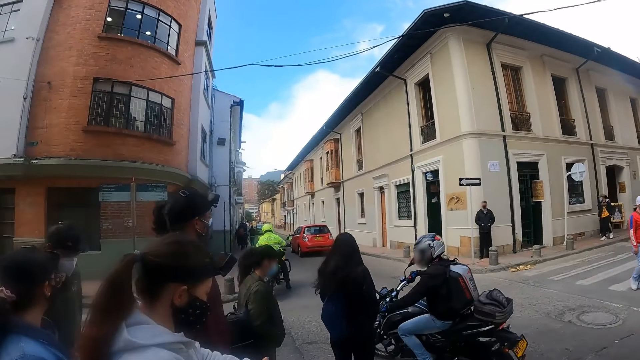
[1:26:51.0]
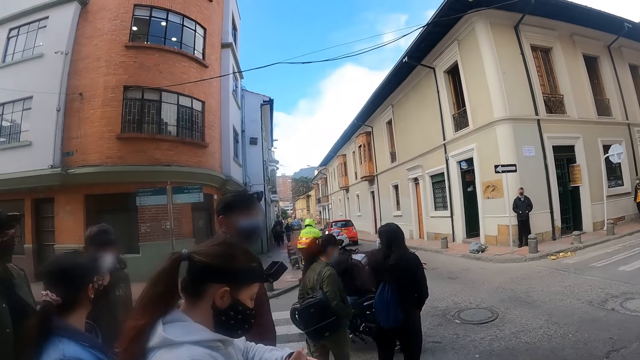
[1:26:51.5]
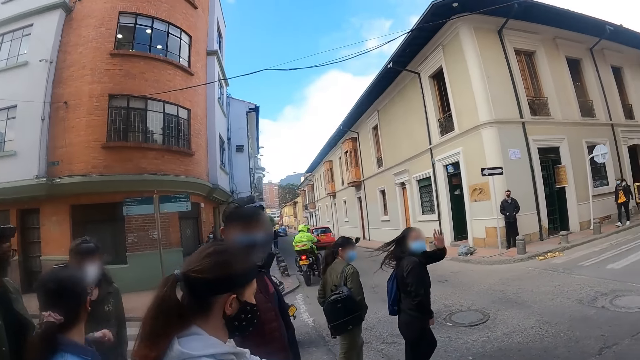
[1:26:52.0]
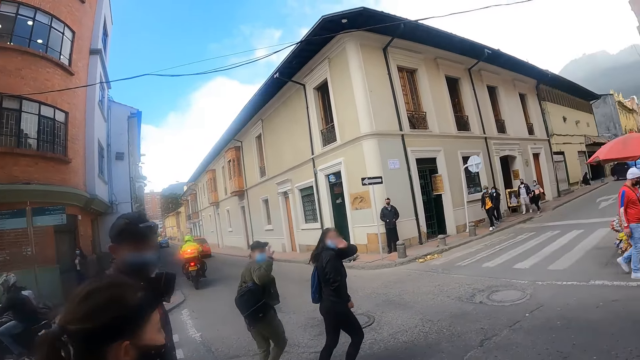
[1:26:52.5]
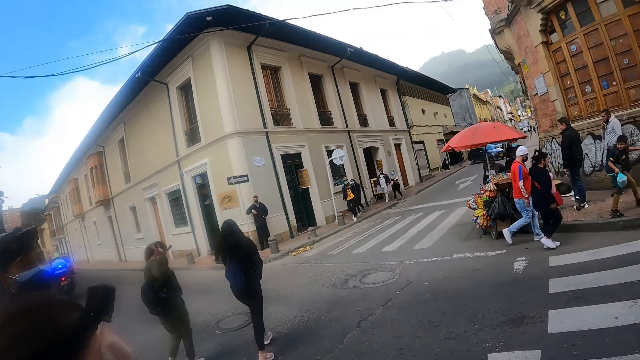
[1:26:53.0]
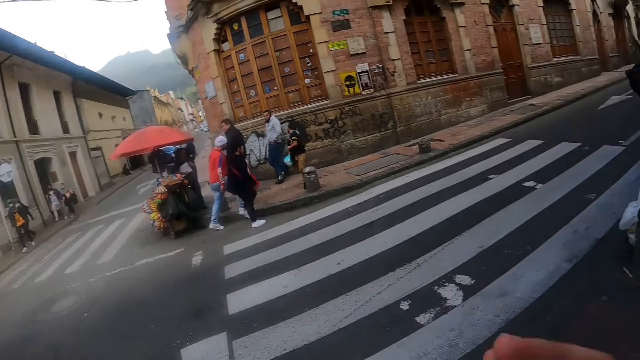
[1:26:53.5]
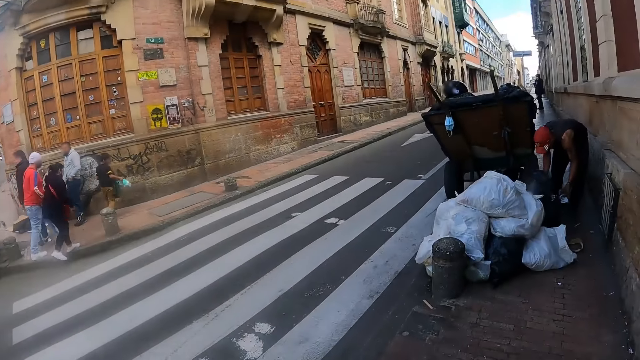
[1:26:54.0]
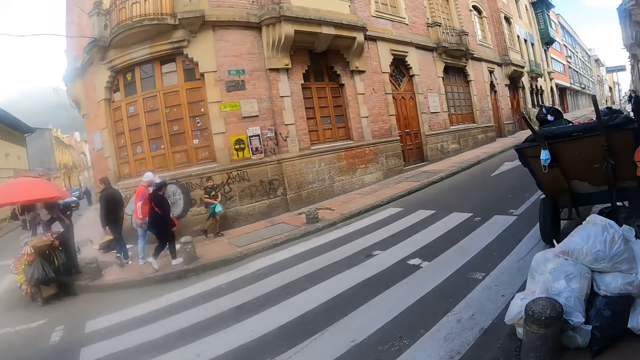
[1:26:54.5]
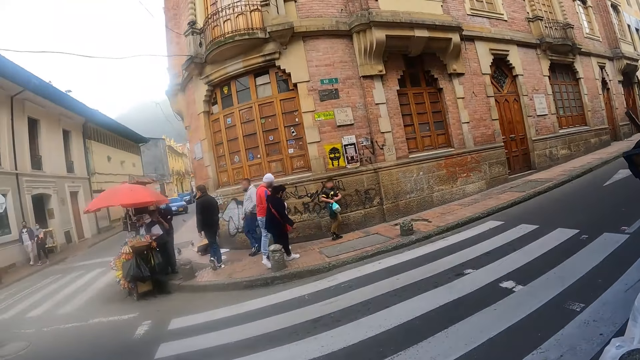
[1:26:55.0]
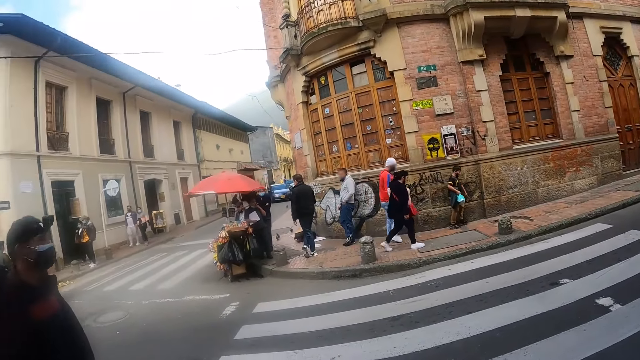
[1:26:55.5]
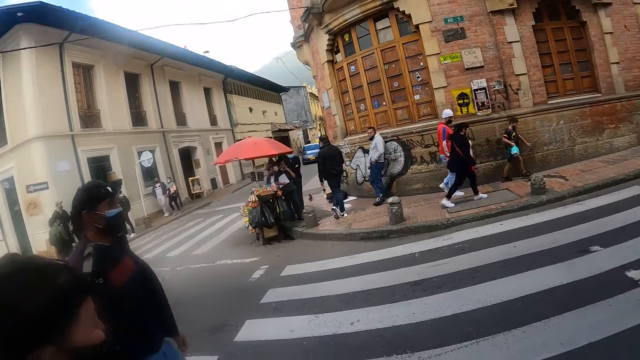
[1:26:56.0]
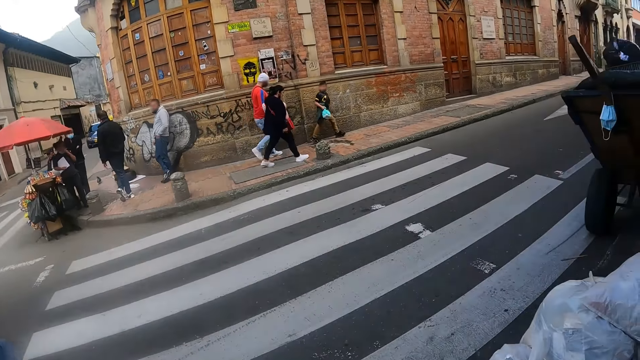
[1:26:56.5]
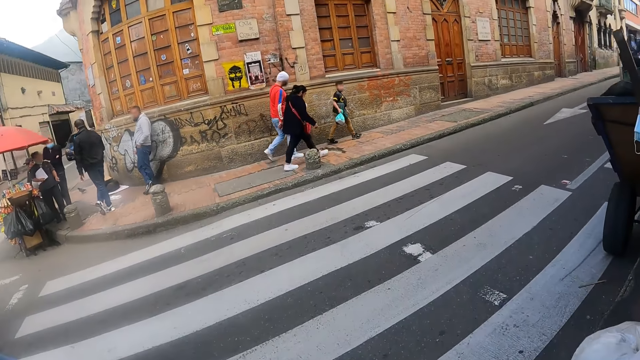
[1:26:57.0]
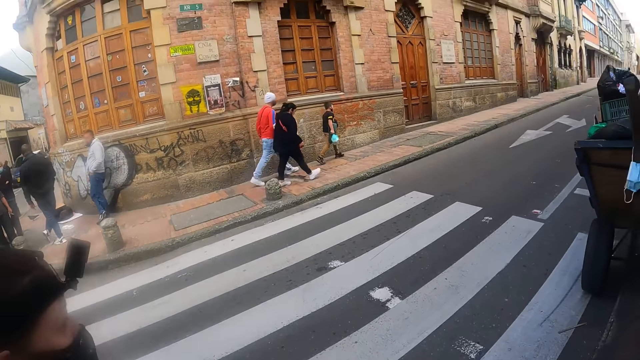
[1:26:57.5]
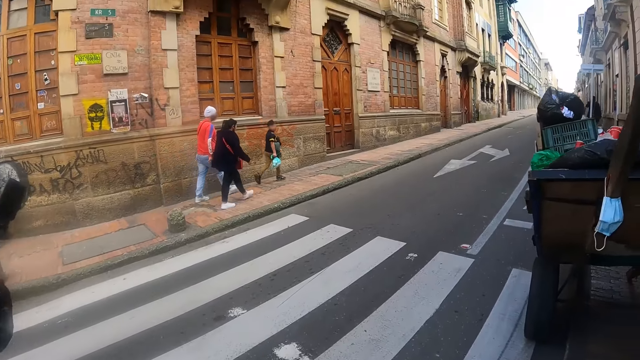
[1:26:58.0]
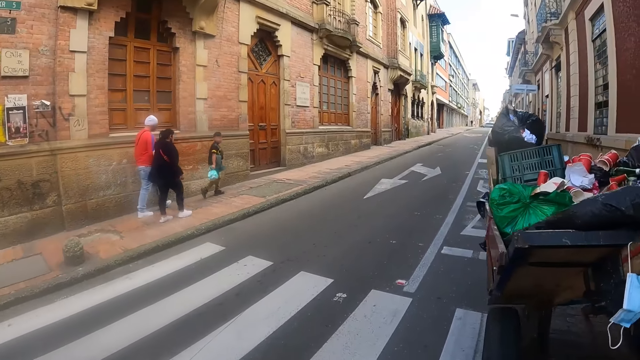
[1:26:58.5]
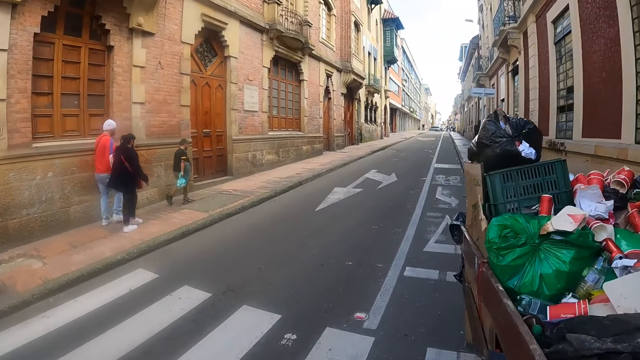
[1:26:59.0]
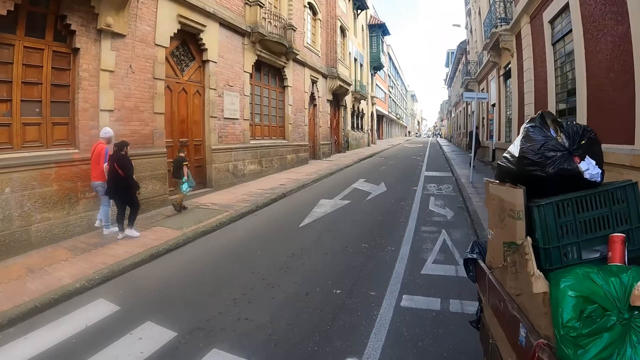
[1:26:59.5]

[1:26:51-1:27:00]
The camera wearer walks along the pavement.

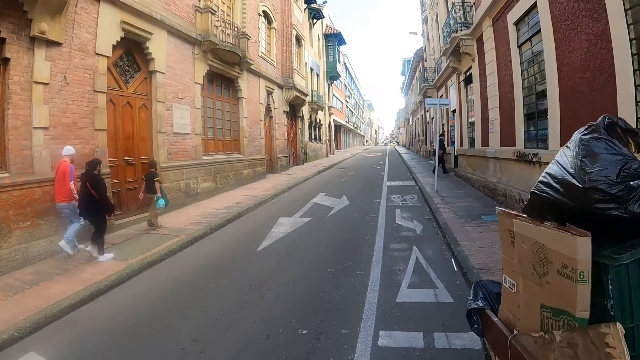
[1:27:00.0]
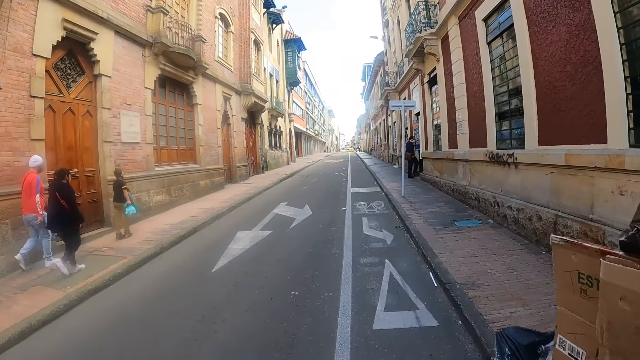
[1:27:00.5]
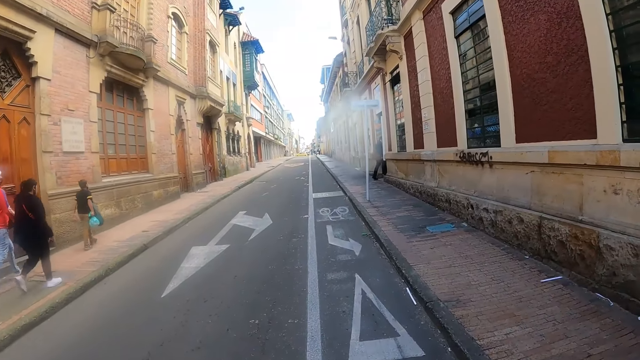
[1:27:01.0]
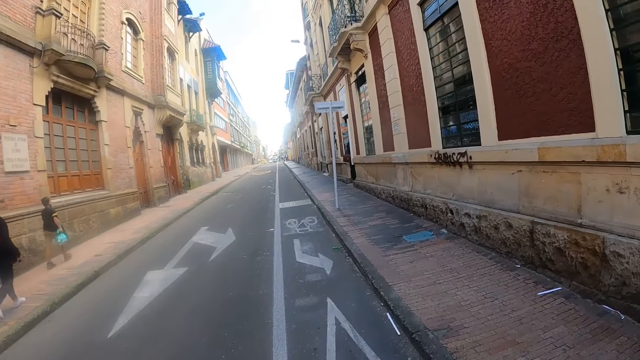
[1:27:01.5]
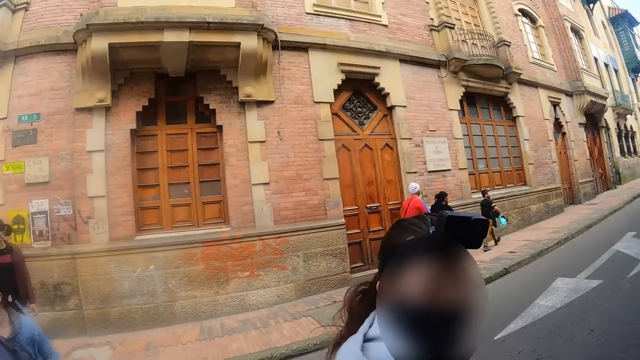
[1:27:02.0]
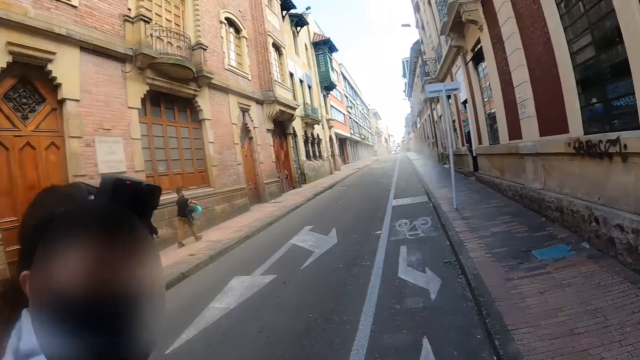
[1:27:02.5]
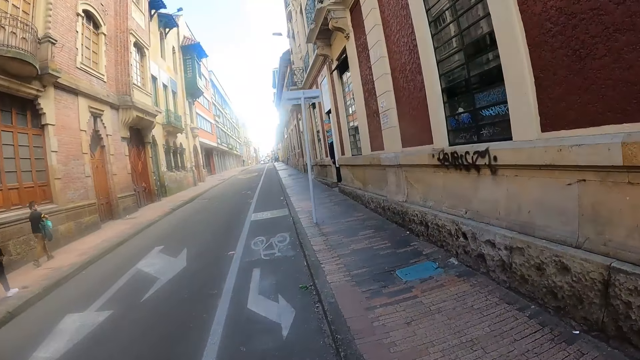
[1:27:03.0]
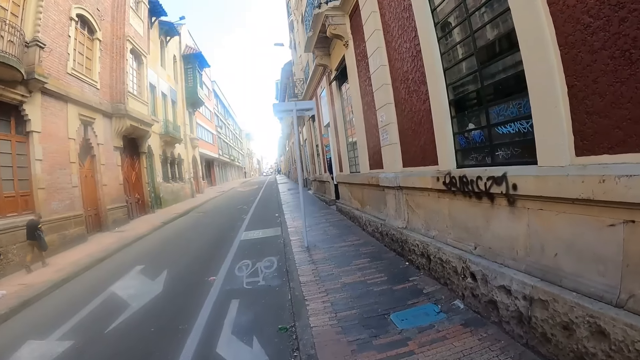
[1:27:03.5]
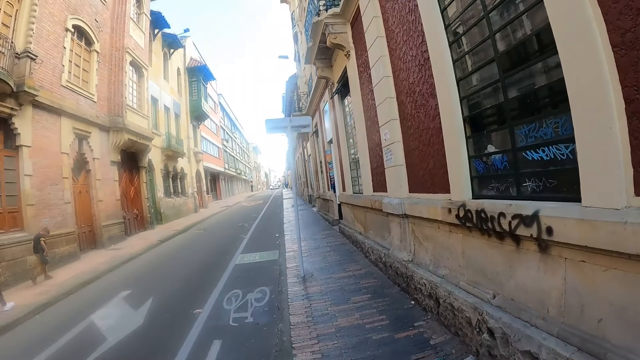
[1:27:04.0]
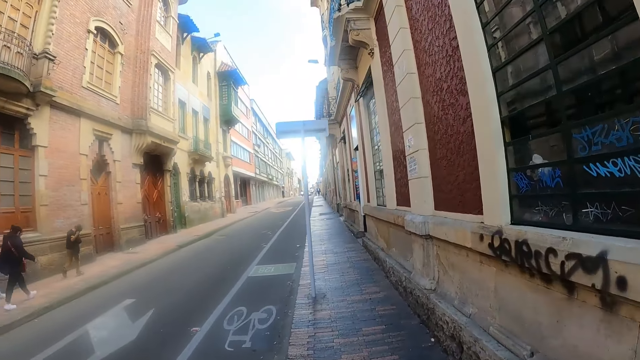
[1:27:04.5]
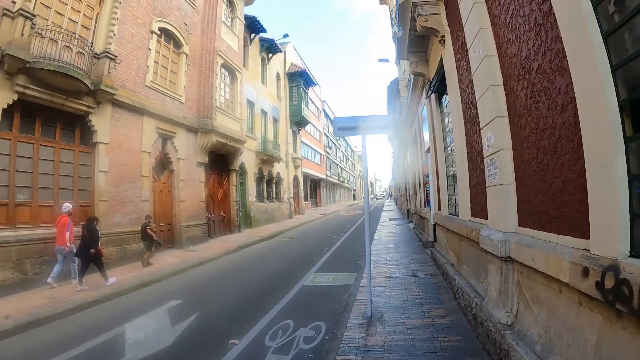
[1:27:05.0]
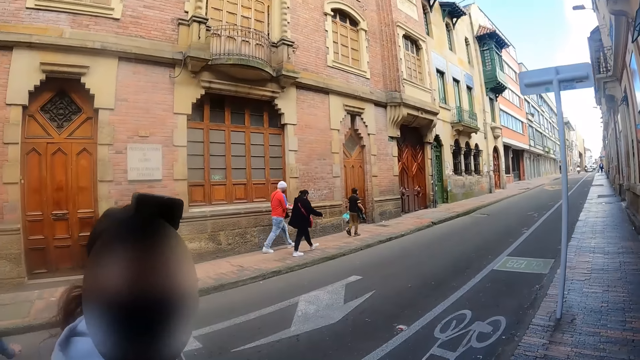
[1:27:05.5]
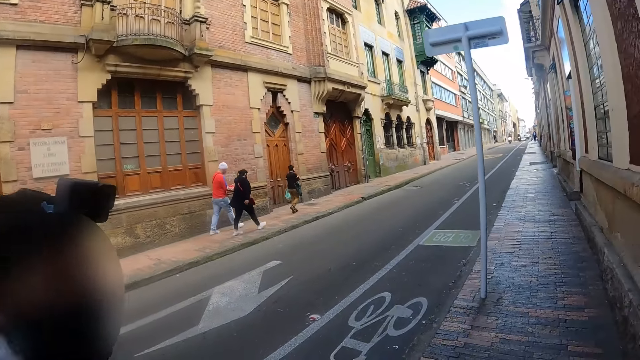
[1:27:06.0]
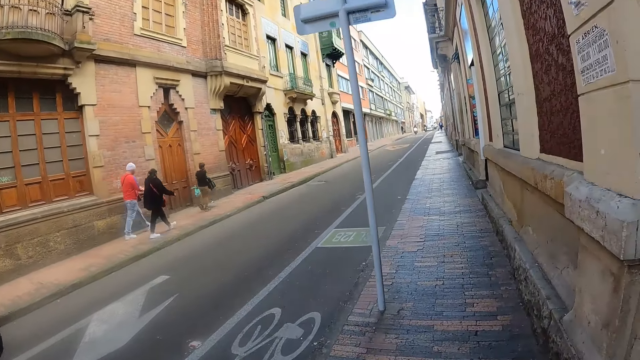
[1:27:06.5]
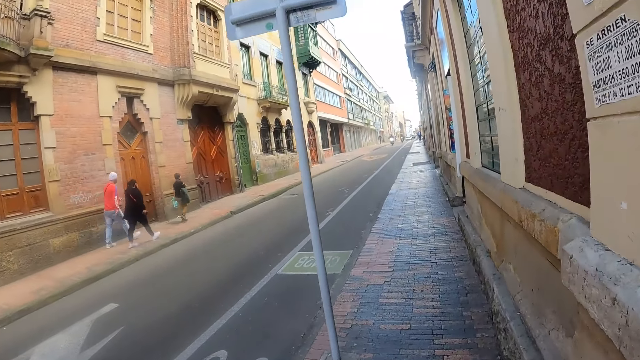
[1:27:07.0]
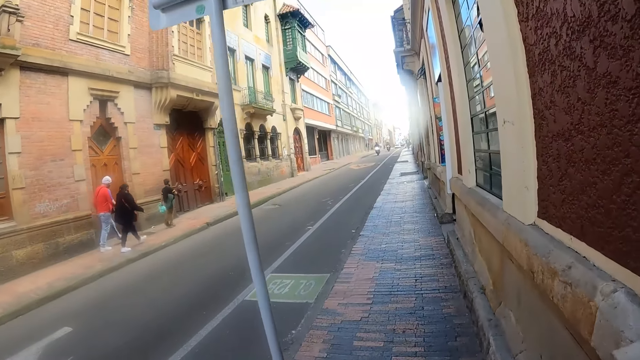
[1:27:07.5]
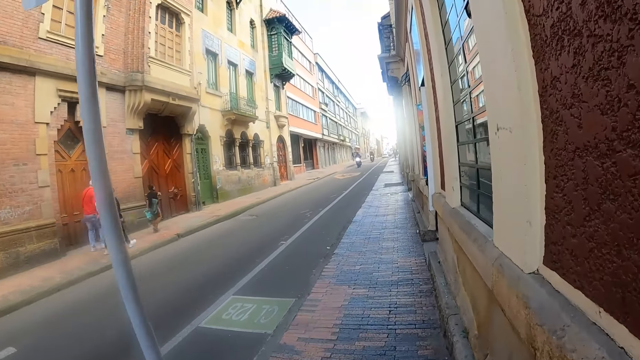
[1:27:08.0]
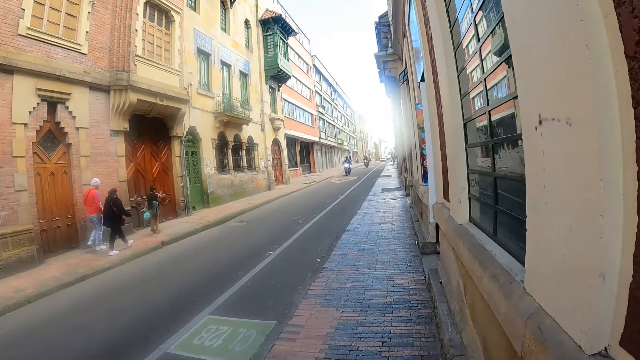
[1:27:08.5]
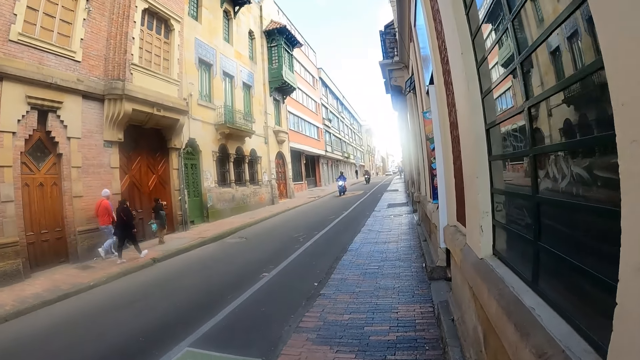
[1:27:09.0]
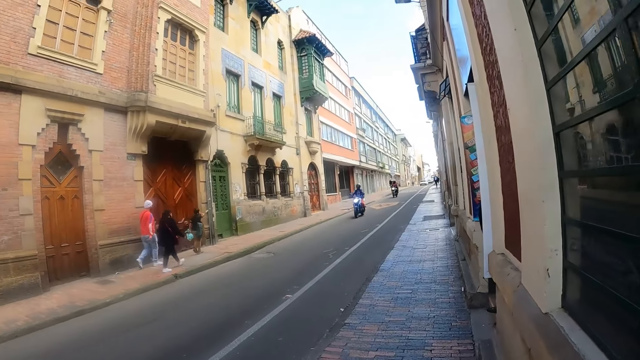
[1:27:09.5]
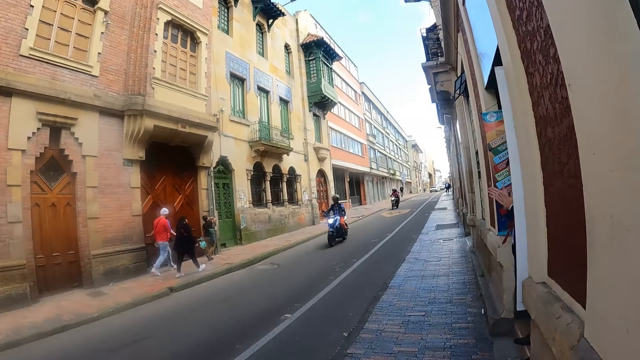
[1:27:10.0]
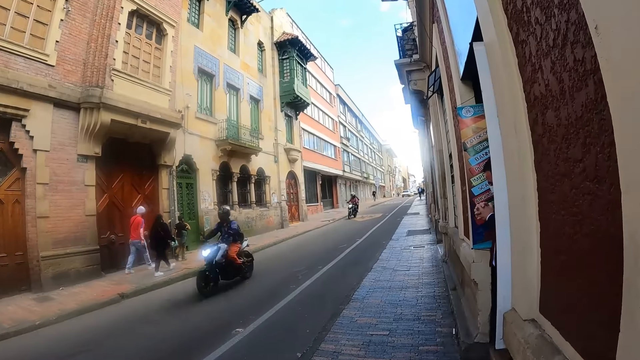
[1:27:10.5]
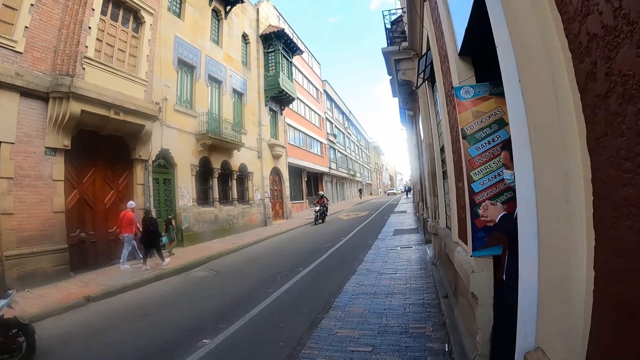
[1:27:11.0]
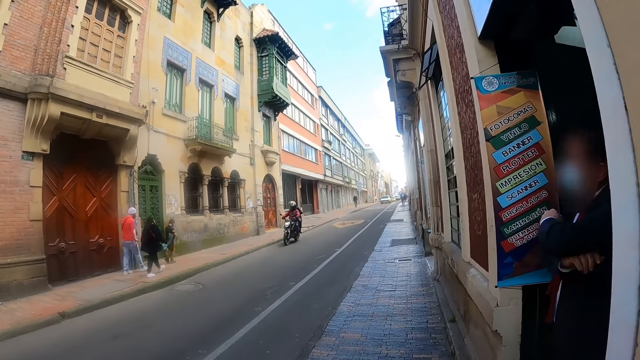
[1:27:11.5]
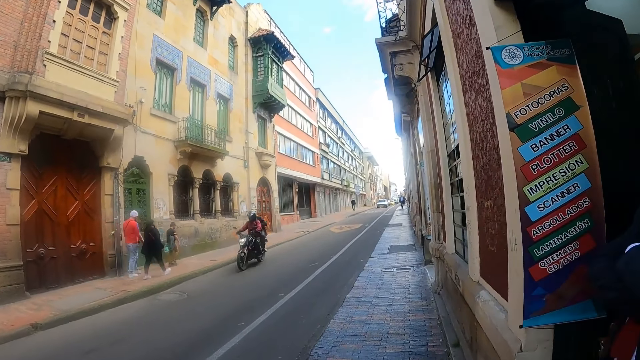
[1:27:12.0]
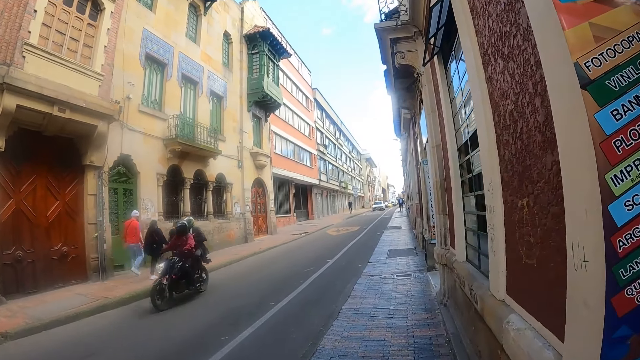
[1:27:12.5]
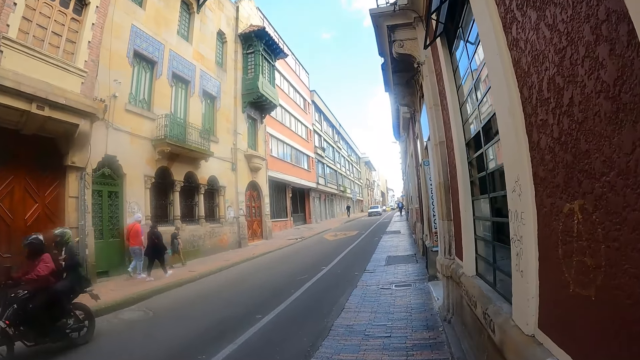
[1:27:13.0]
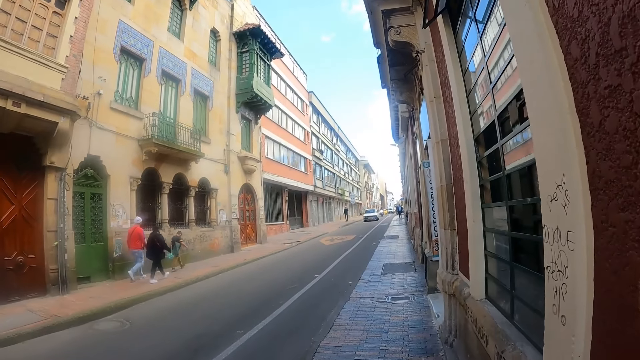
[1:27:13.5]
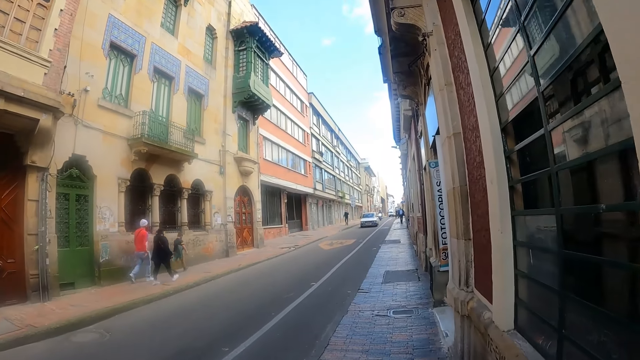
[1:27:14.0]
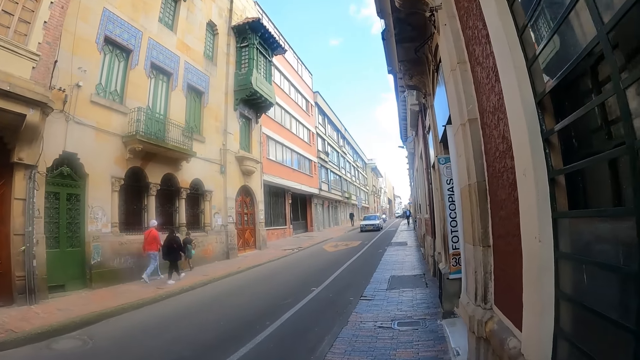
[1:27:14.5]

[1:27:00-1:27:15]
The camera wearer walks along the driveway. They look around. They walk on the pavement.
